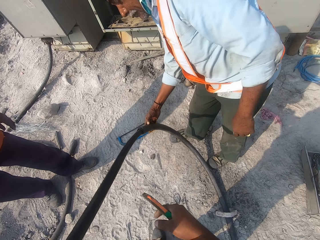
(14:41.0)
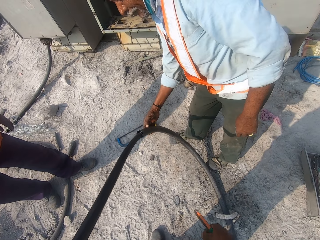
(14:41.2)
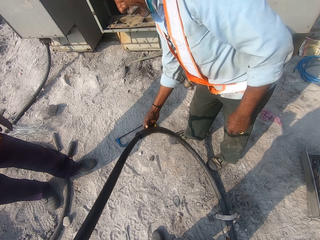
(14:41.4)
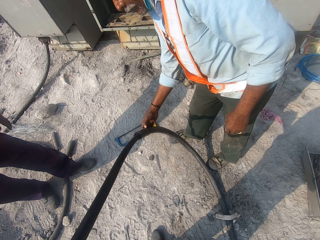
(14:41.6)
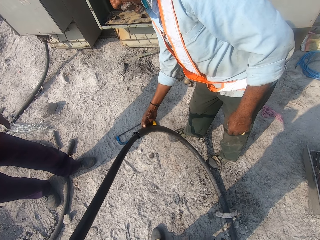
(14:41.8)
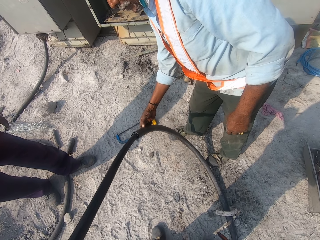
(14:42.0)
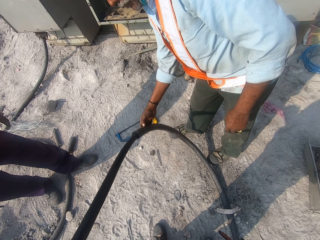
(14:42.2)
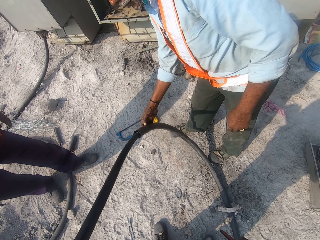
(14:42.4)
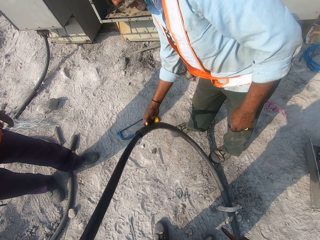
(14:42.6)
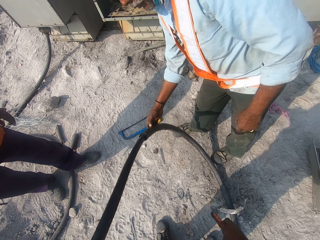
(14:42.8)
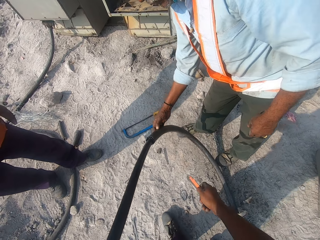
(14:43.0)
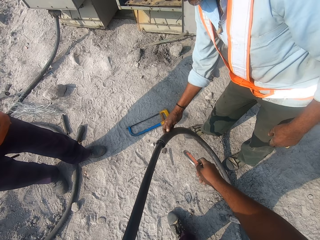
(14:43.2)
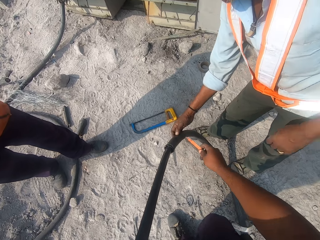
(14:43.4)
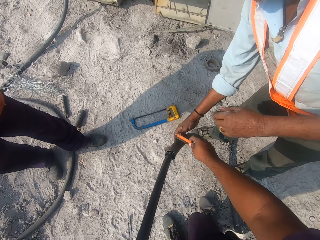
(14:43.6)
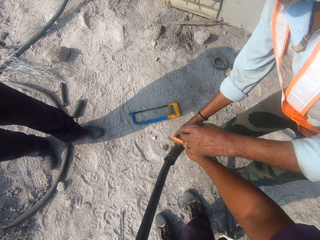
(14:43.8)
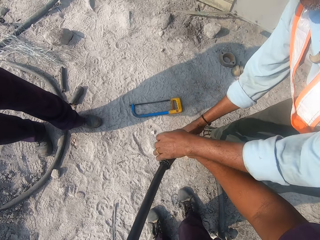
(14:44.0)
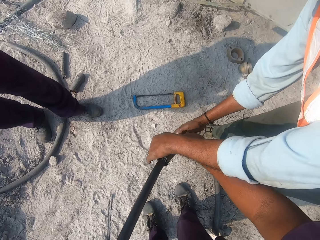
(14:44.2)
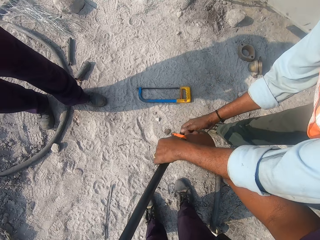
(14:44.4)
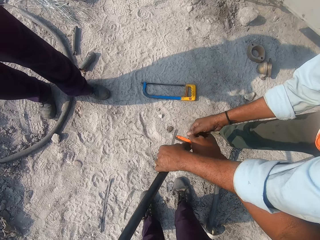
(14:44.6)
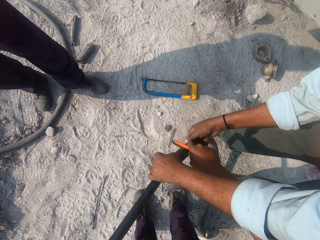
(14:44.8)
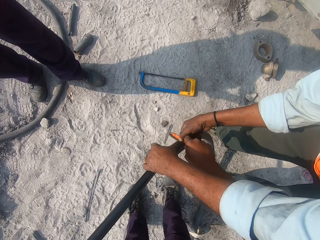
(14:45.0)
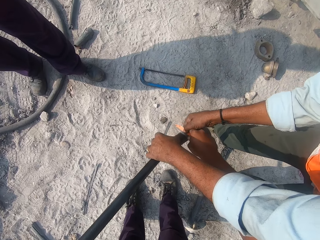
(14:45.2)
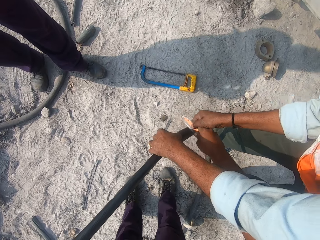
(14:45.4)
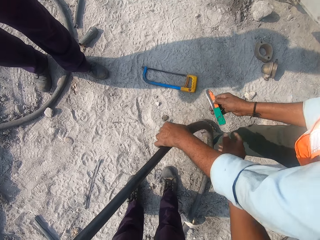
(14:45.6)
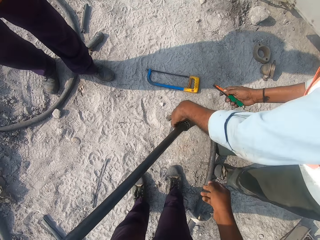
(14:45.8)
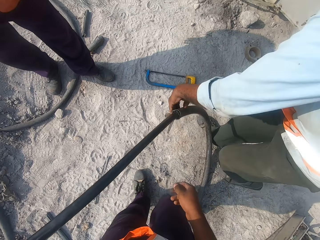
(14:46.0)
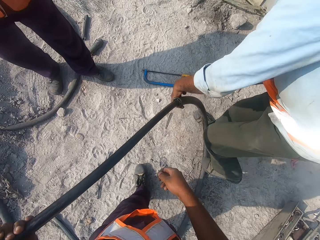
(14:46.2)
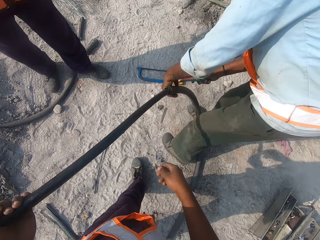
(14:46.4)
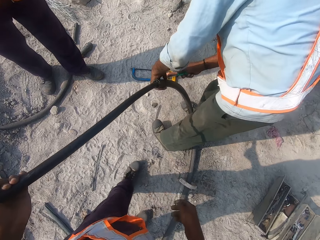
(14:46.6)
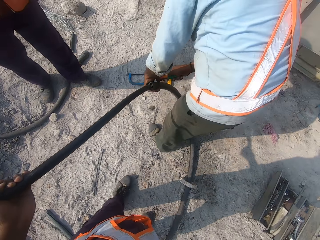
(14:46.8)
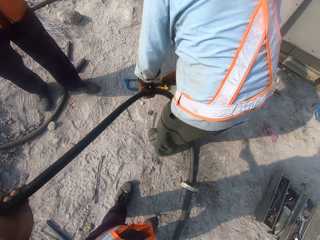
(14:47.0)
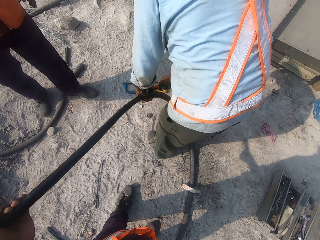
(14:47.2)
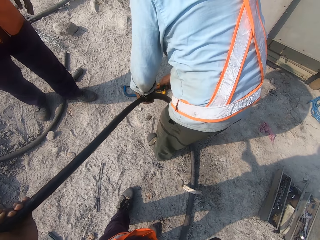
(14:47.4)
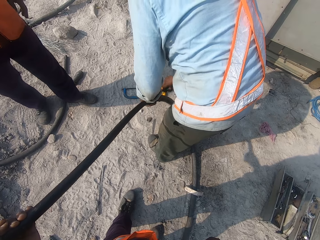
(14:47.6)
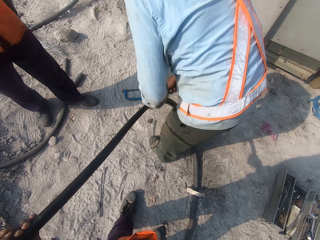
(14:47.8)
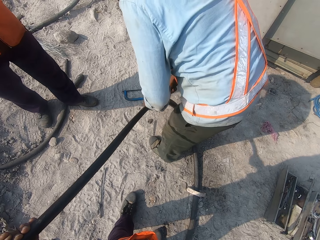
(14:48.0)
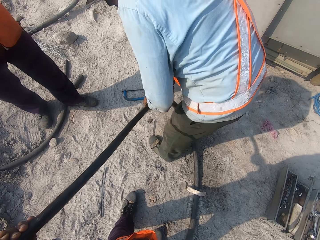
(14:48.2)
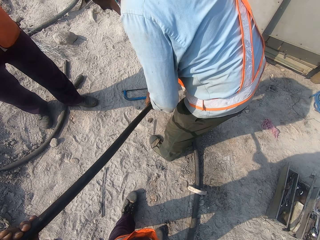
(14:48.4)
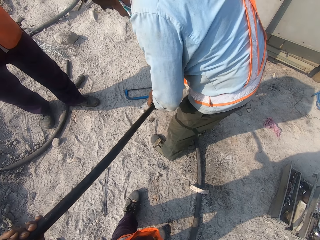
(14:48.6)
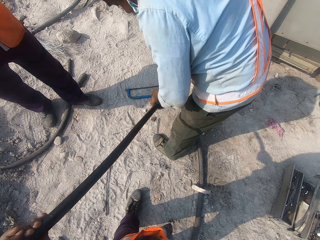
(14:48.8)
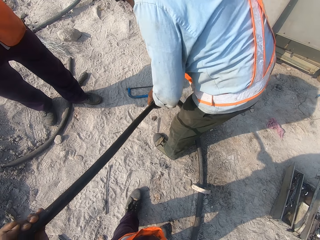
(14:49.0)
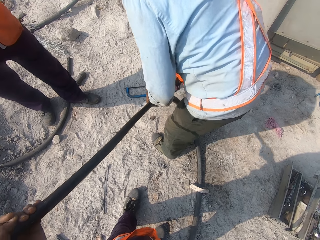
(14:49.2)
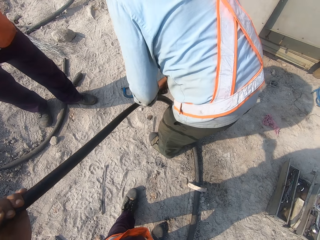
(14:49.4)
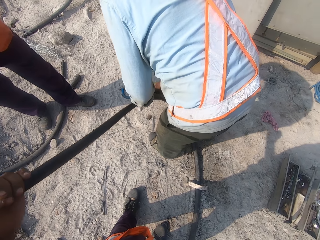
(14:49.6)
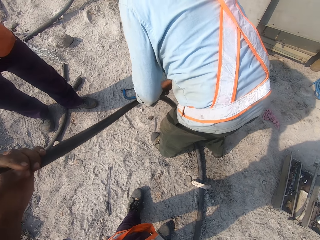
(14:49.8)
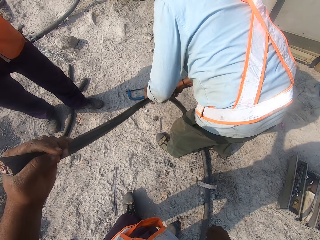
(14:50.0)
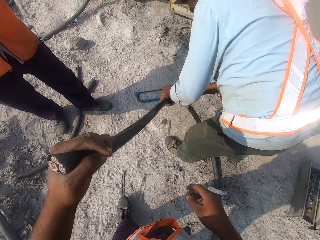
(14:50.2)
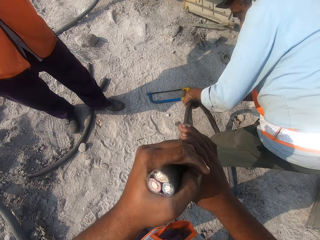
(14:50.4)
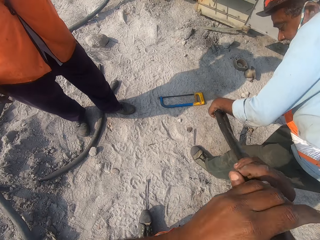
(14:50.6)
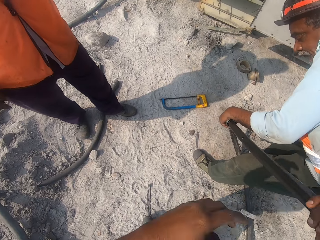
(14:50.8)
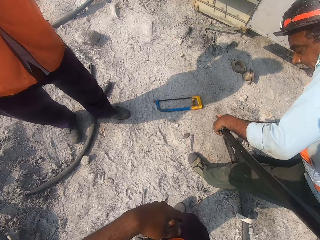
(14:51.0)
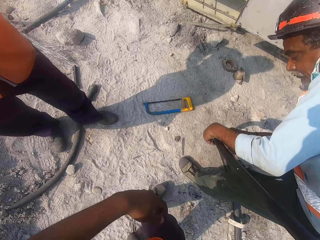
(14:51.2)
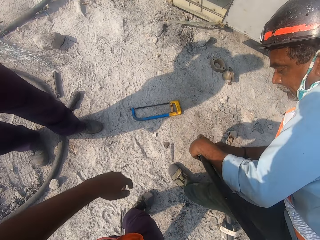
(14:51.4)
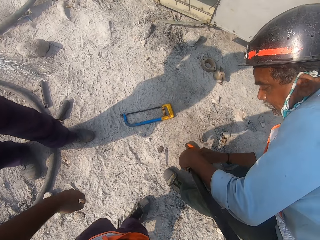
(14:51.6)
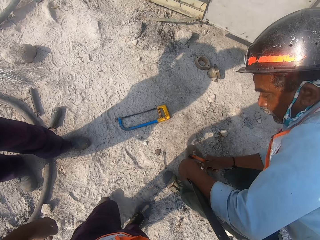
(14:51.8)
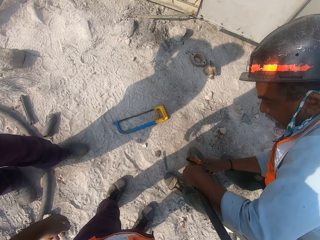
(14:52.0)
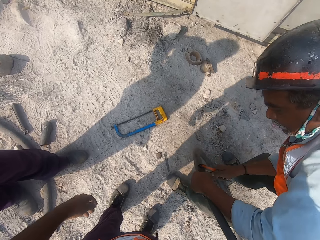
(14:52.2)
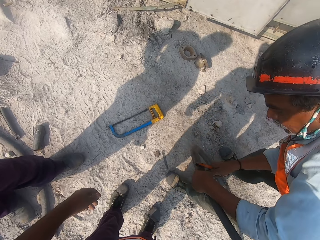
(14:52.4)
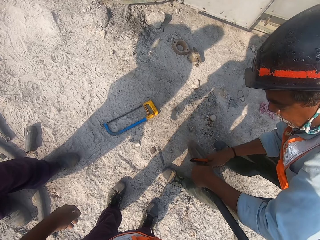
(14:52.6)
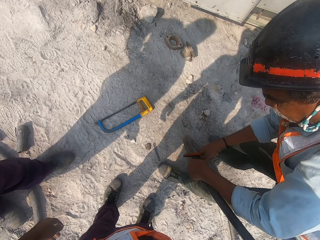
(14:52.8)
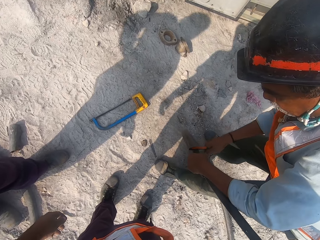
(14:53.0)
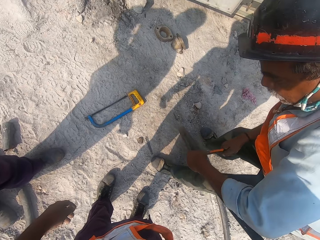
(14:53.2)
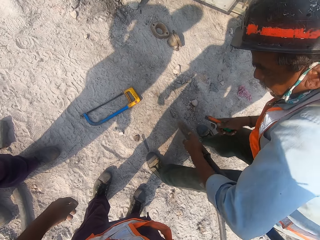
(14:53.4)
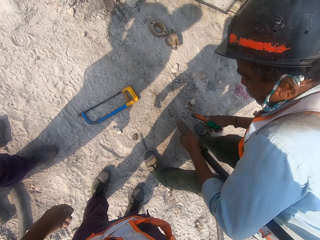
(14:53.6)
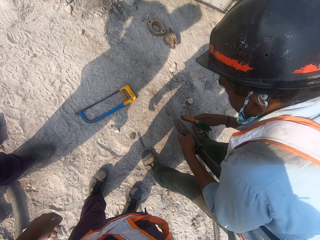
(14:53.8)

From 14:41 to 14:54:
The camera wearer touches the pipe. They cut the pipe. A man grabs a knife from the camera wearer. The camera wearer moves around. The man cuts the pipe.

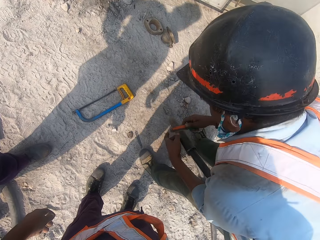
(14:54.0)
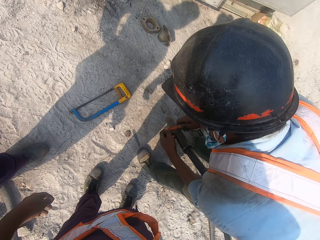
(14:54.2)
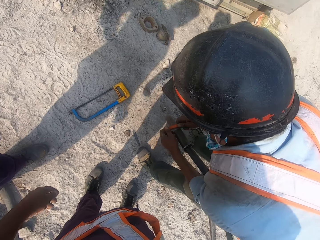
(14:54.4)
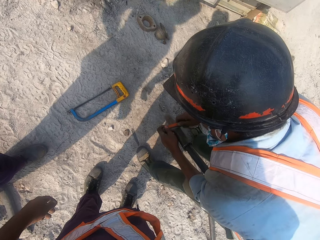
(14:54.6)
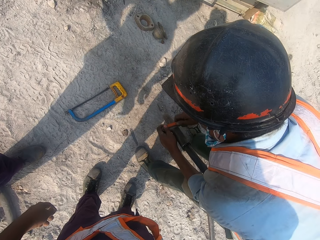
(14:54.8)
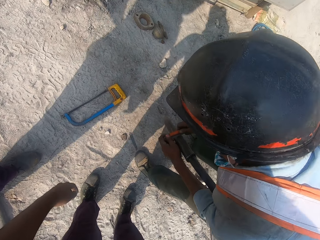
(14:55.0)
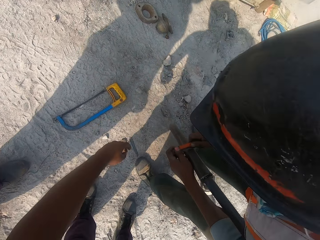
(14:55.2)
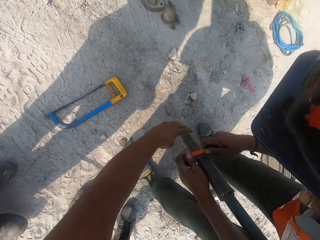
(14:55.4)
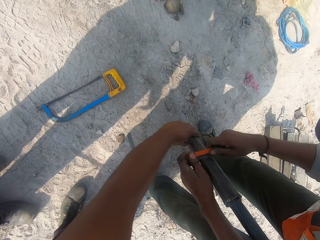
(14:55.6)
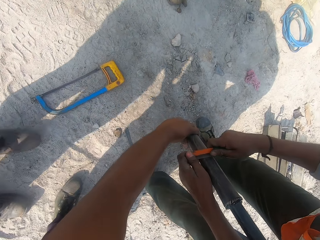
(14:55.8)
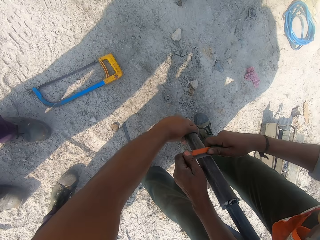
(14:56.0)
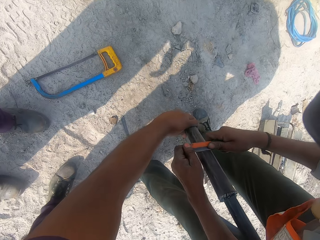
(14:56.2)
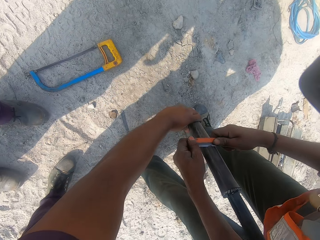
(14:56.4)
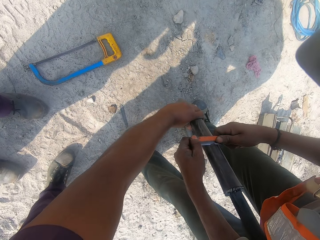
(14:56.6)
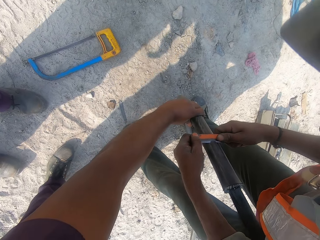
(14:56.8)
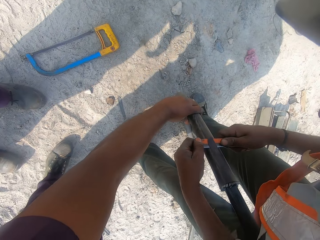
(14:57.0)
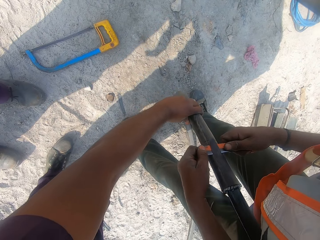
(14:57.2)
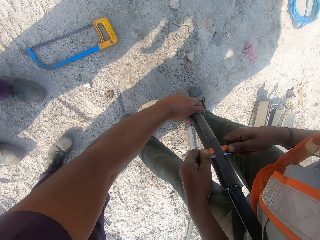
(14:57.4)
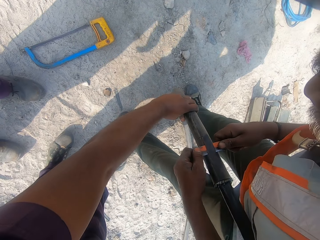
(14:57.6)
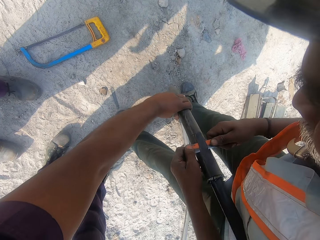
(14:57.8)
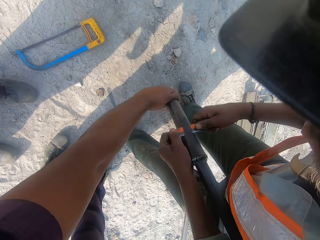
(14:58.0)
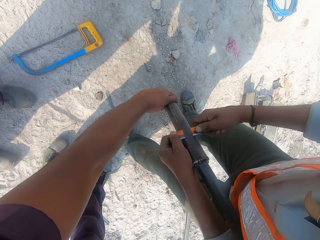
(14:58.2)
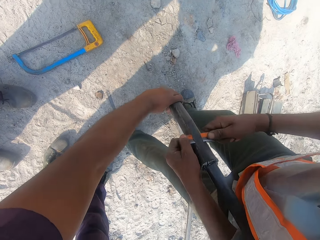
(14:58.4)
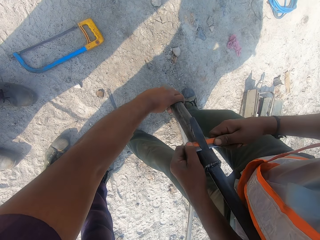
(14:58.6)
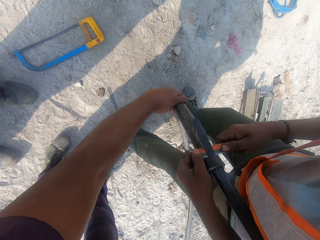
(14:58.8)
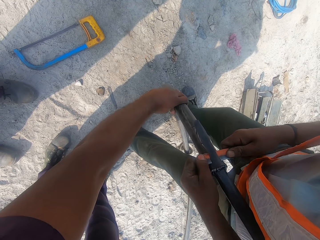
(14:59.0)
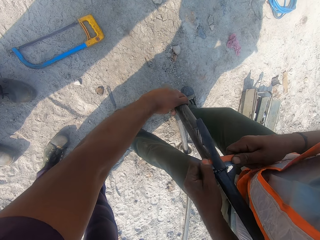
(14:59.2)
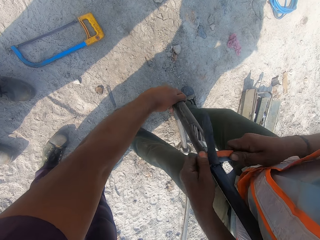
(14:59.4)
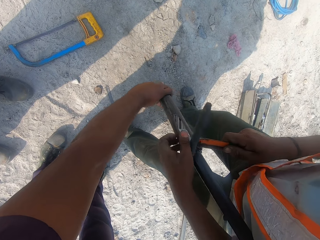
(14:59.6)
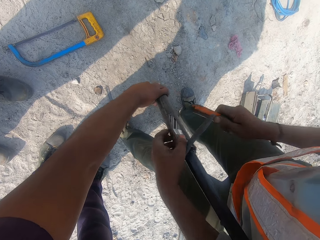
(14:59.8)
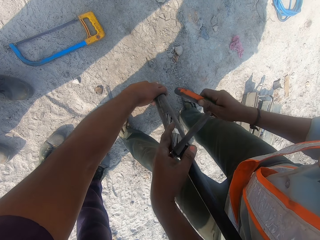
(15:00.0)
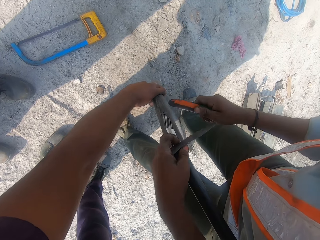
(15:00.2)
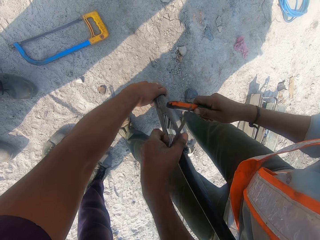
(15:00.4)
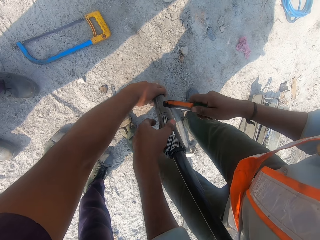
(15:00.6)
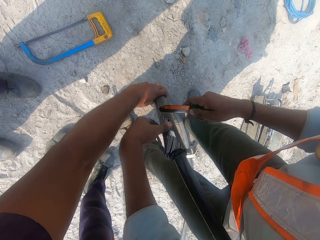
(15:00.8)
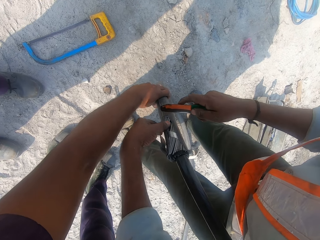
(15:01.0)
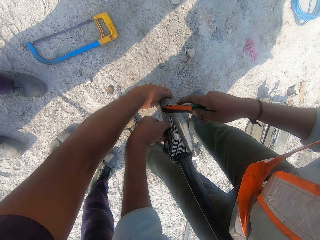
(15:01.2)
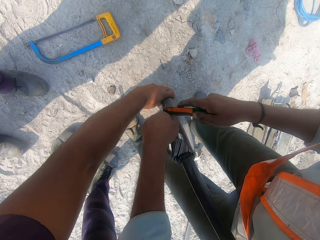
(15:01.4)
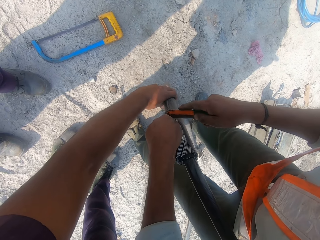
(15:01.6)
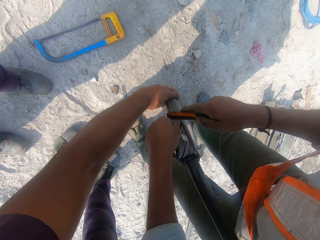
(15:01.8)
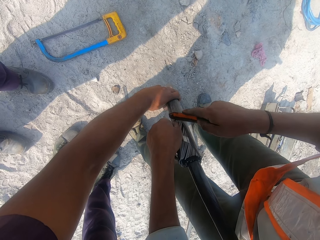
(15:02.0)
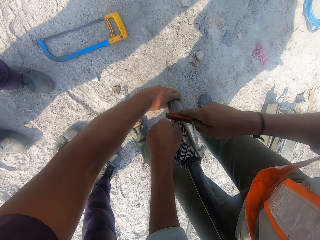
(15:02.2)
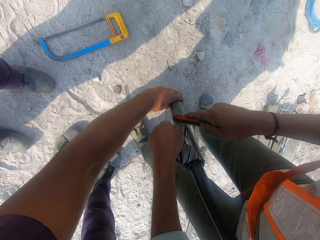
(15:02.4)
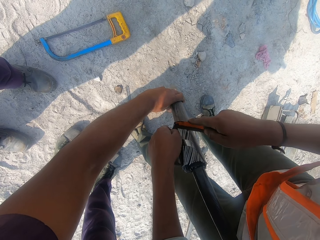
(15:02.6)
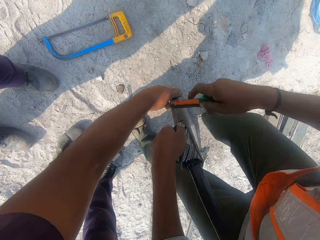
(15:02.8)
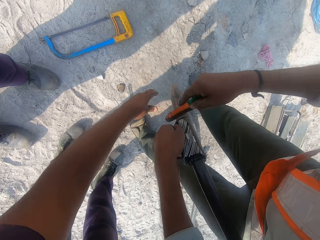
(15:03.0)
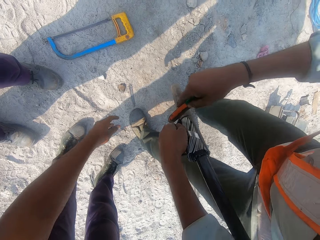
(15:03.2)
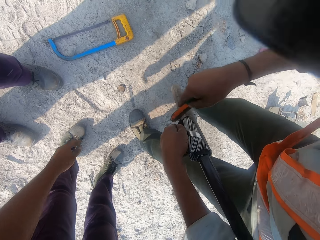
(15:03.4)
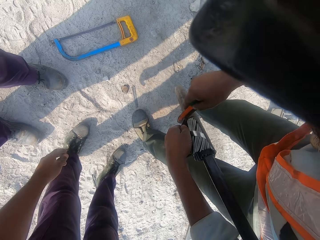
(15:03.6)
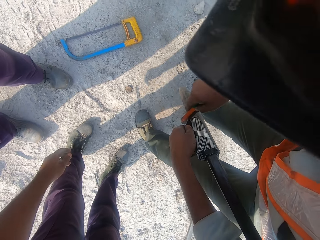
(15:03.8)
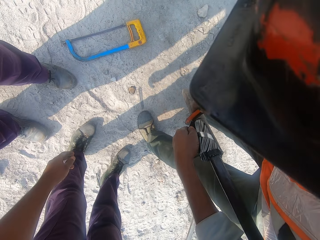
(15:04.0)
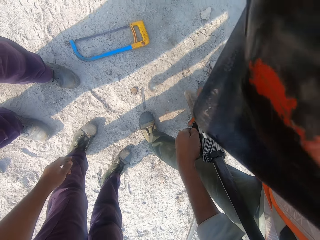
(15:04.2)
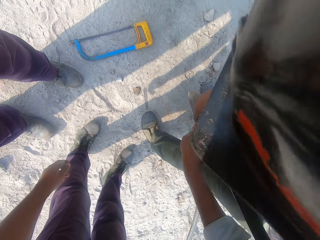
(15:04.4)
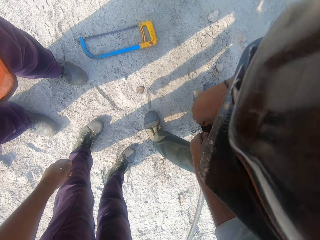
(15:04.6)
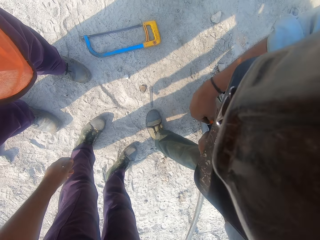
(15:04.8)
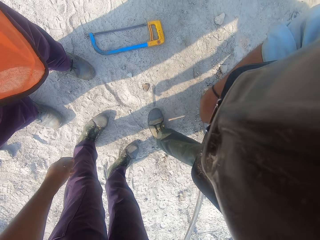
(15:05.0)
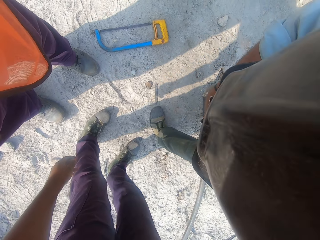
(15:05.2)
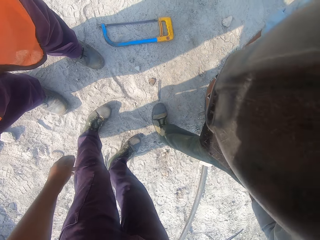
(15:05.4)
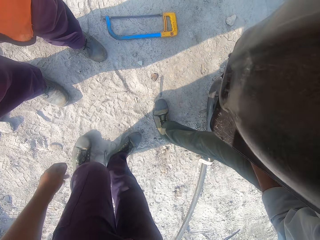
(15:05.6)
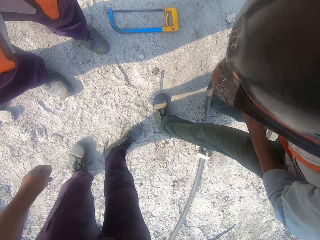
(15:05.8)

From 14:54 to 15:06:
The camera wearer holds a cable with his left hand. He touches the pipe. He removes his left hand from the cable. A man cuts the pipe.
